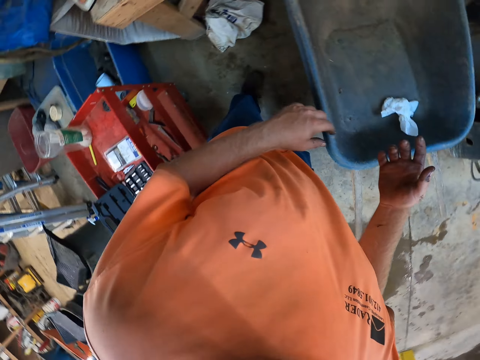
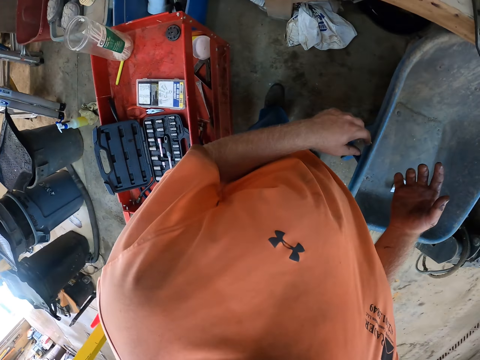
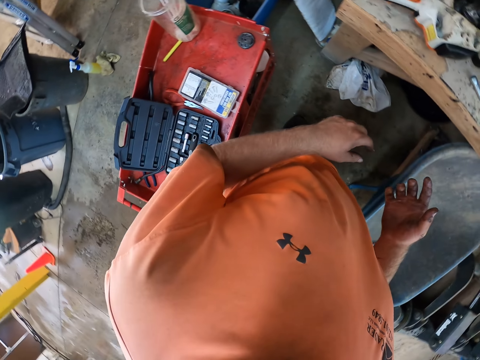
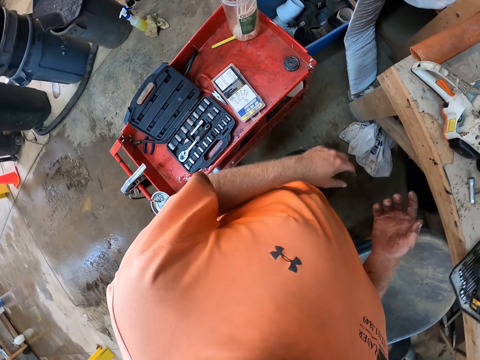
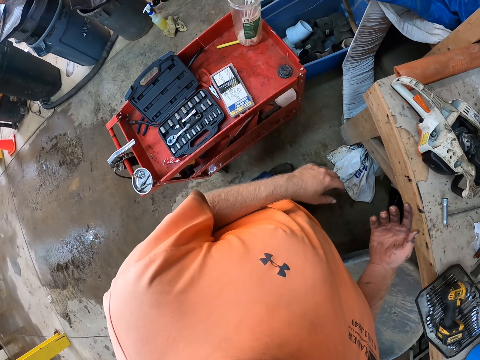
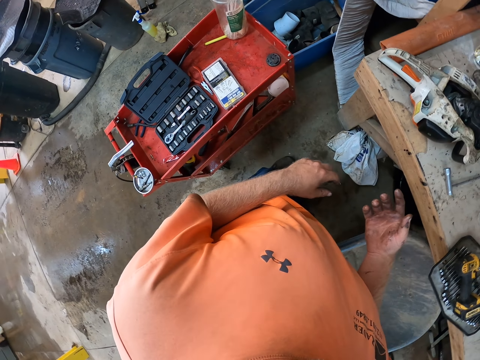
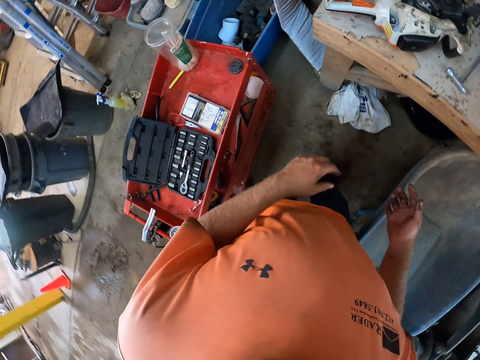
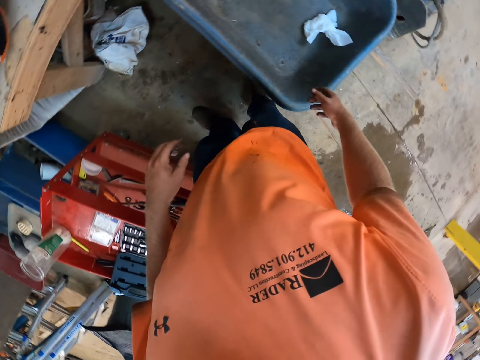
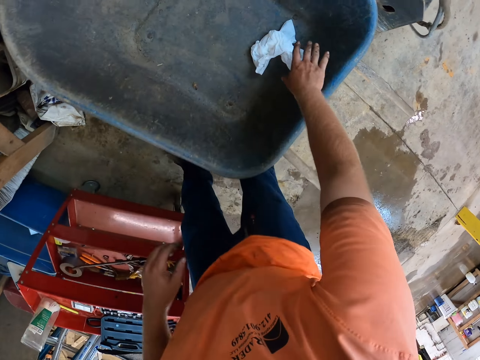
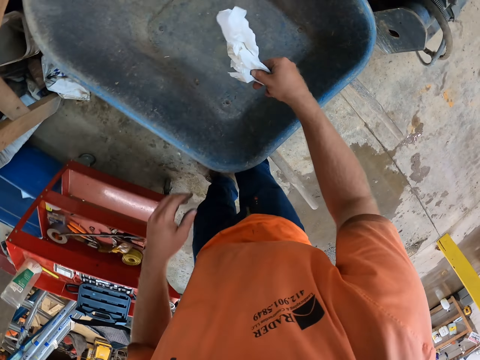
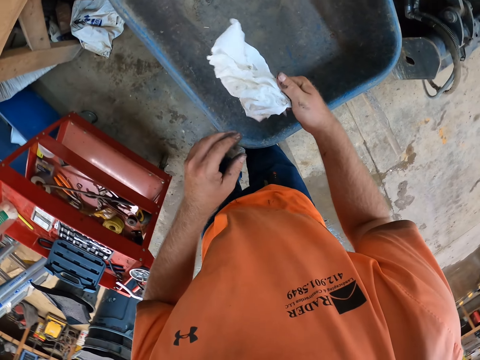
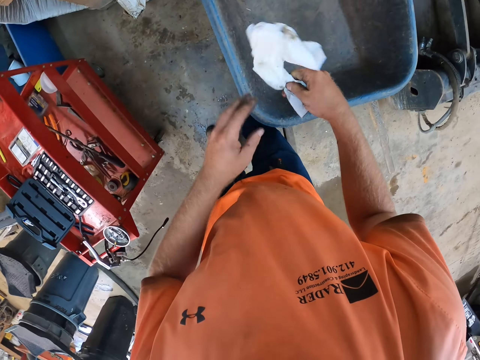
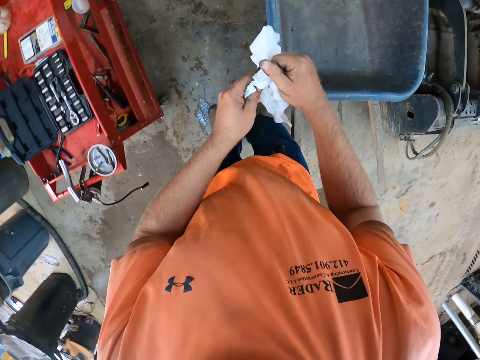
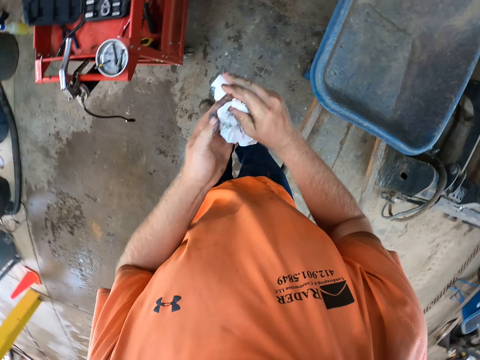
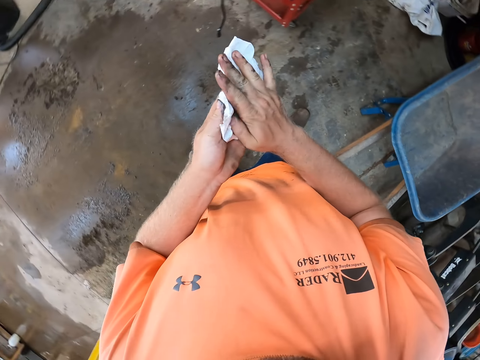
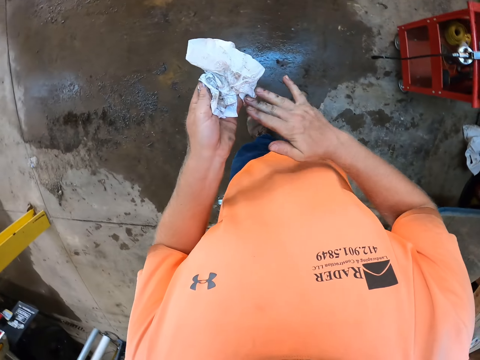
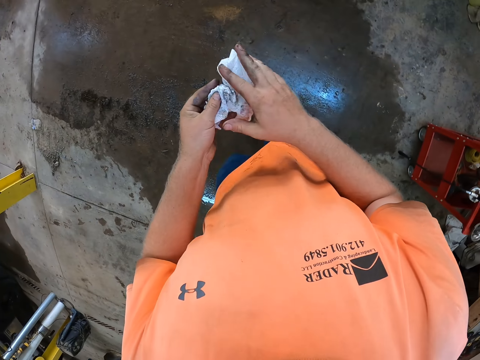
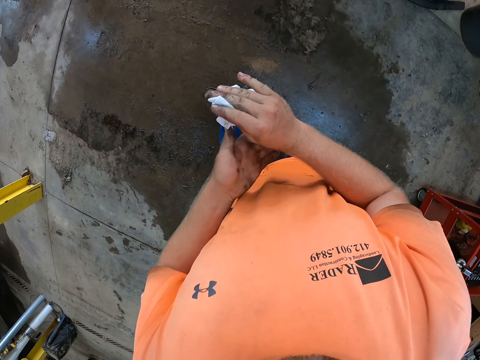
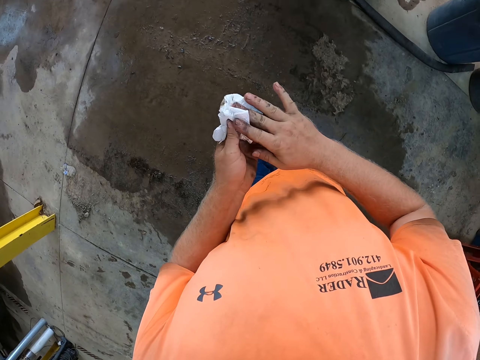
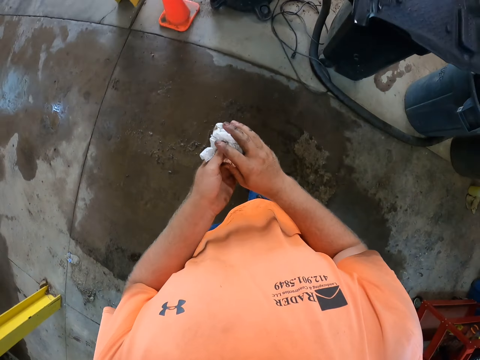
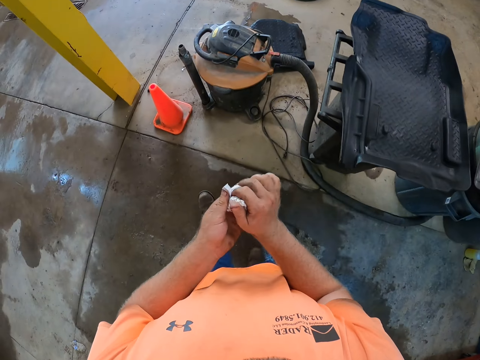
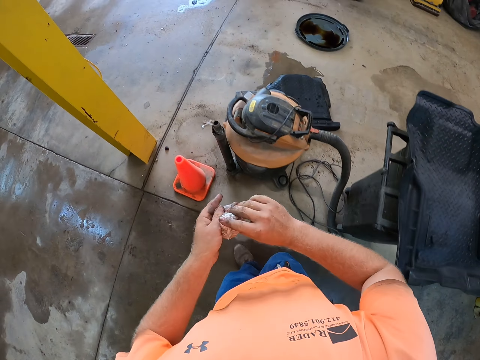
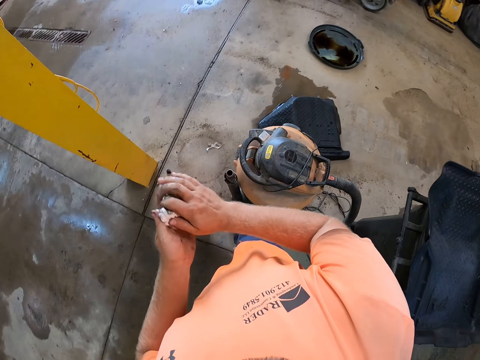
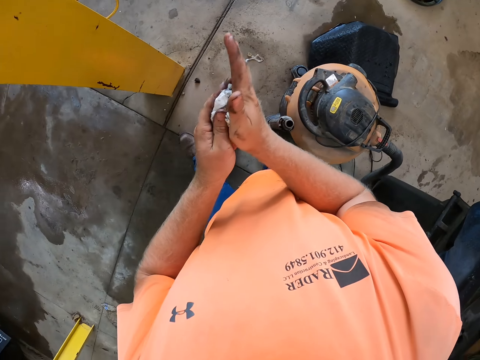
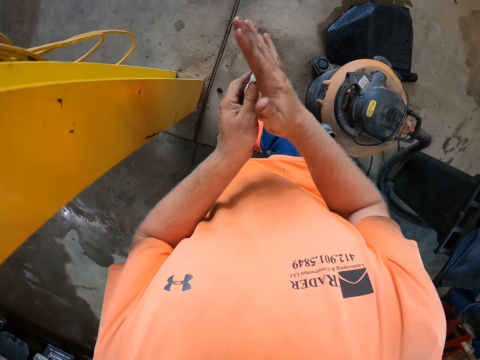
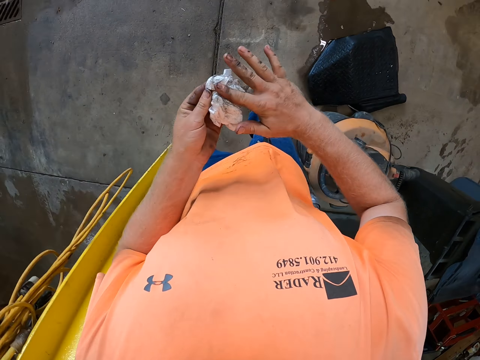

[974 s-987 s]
The camera wearer looks around. He picks a paper towel from a wheelbarrow with his right hand. He wipes both hands on the paper towel.

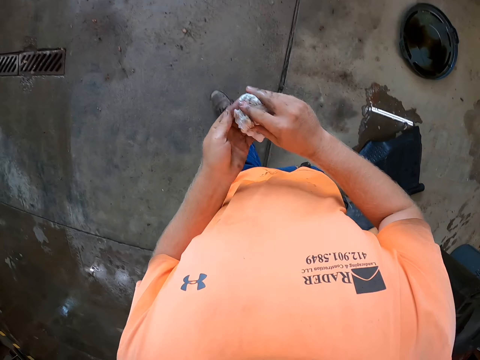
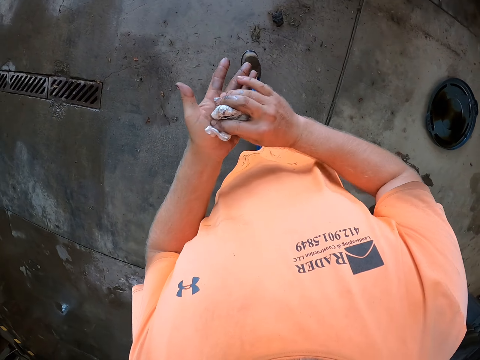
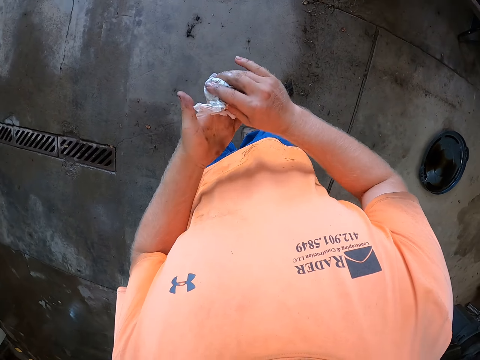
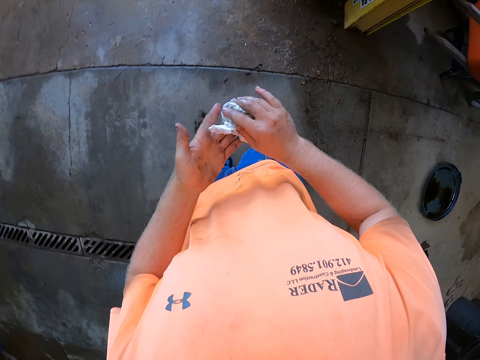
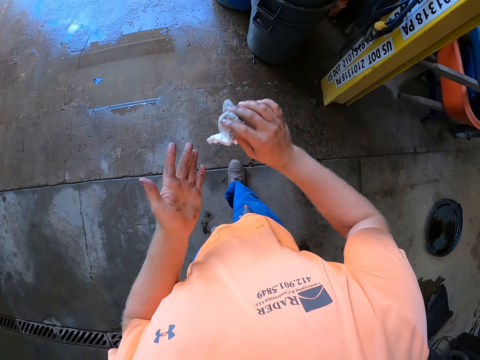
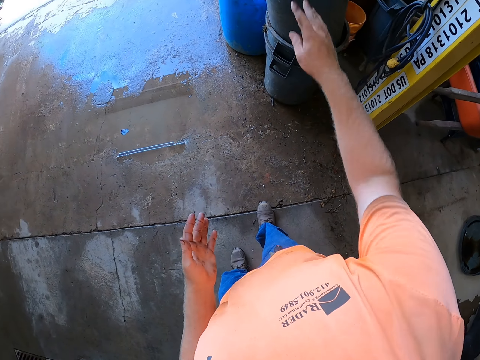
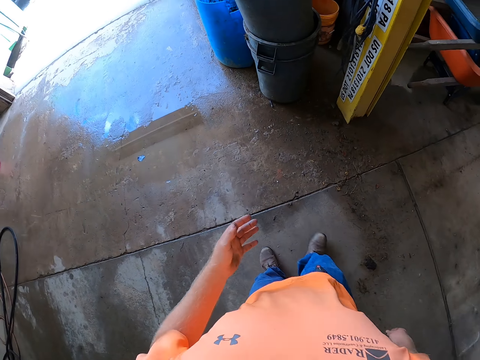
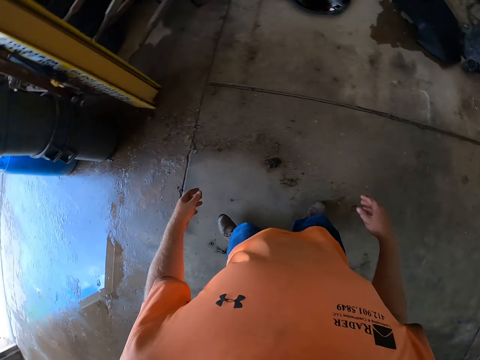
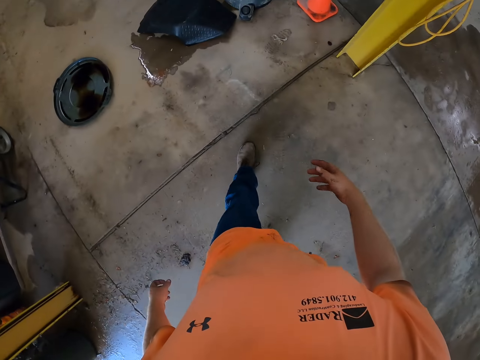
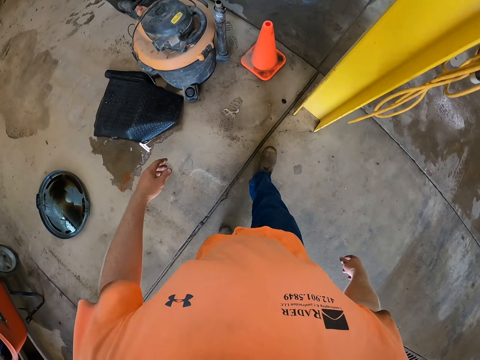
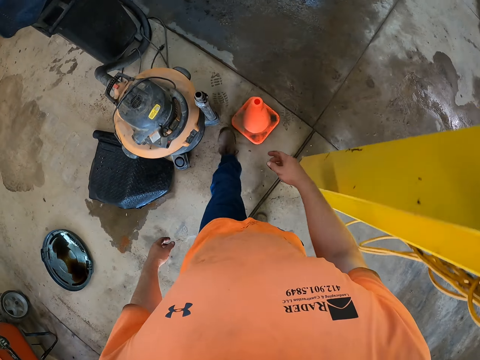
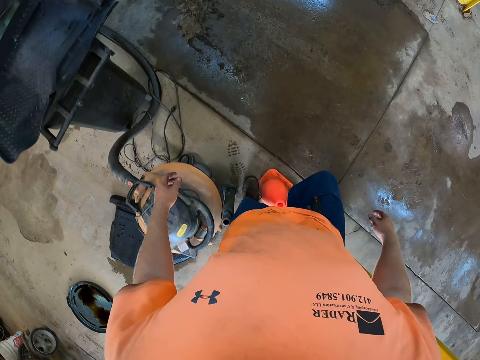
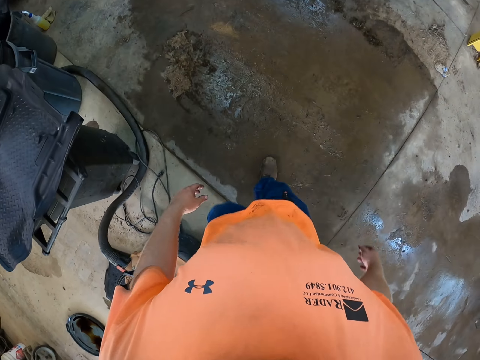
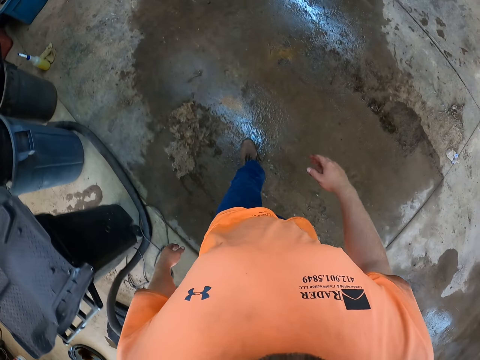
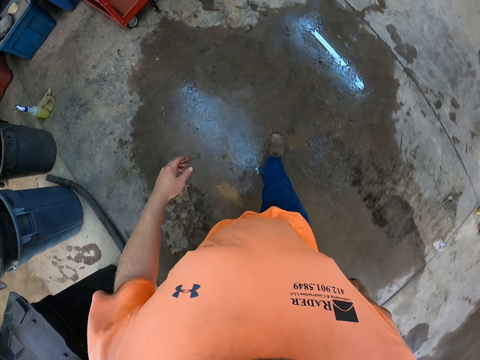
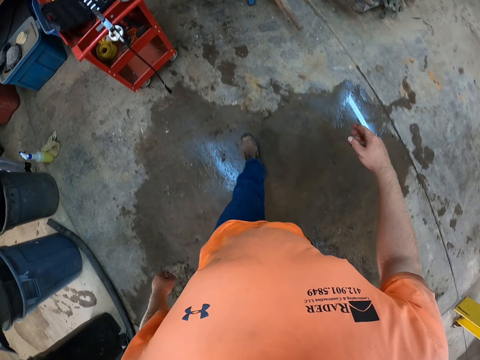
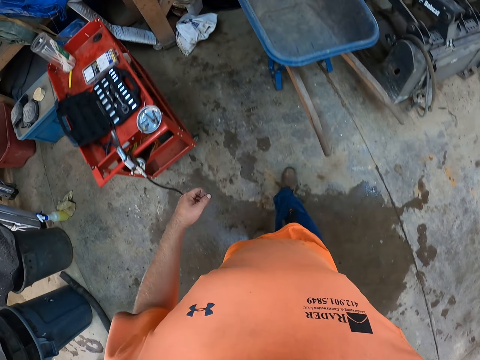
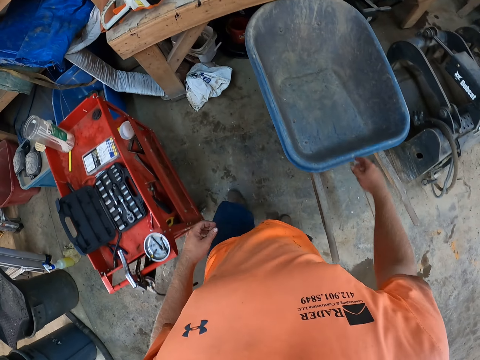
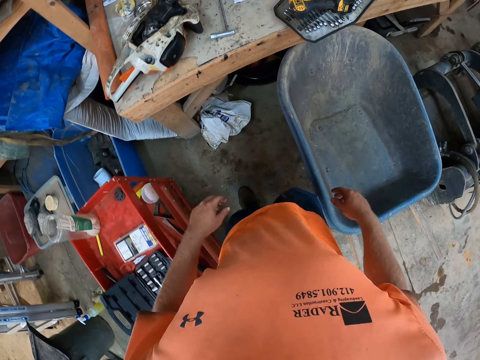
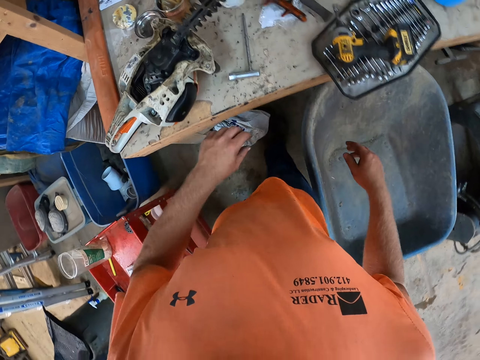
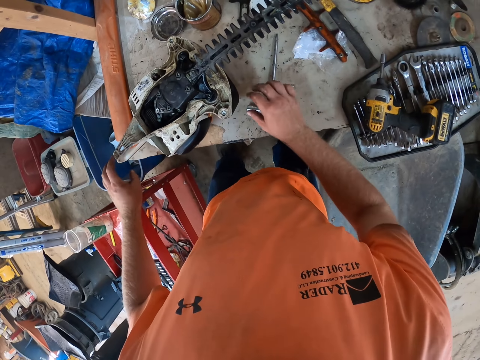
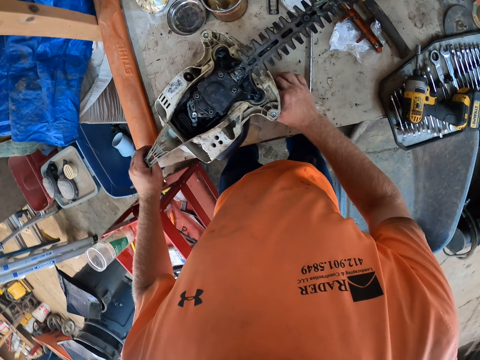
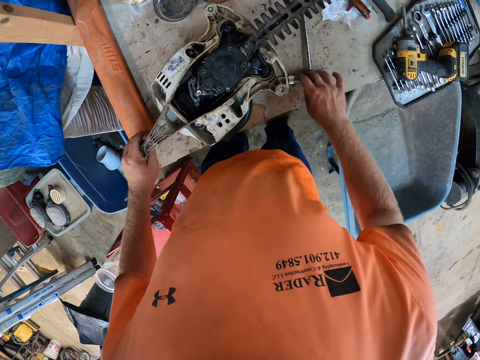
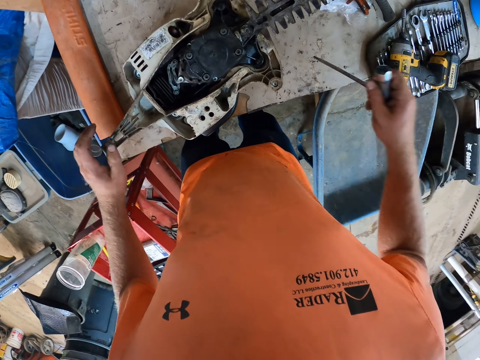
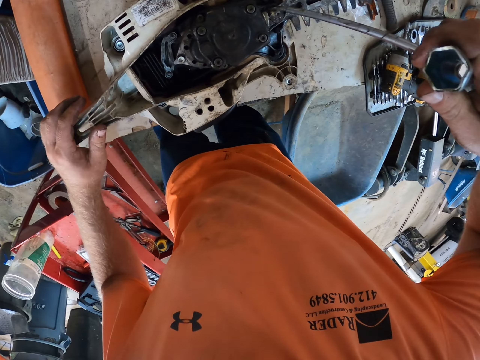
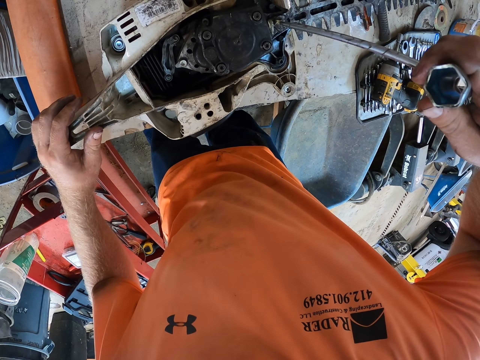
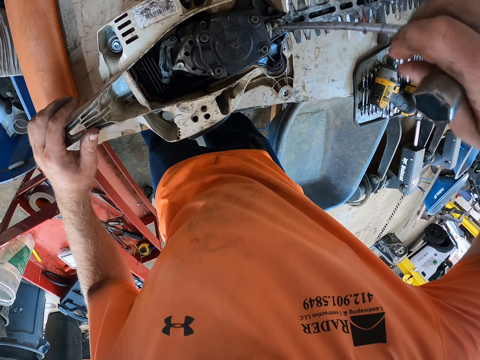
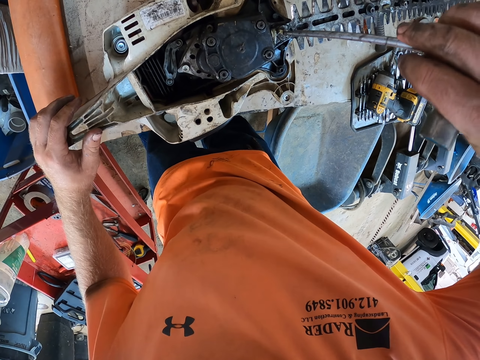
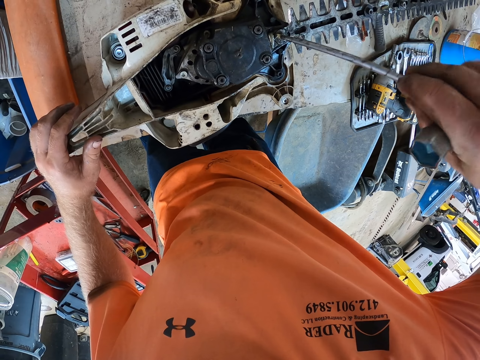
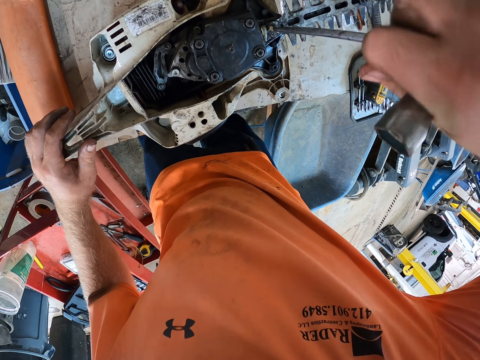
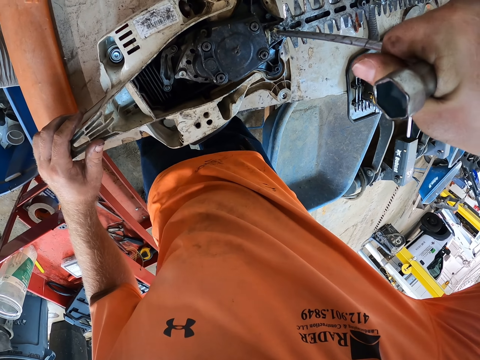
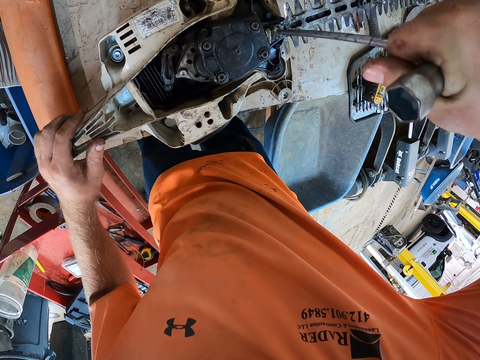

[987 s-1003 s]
The camera wearer throws the paper towel in a bucket with his right hand. He adjusts the hedge trimmer on the table with both hands. He picks the t-wrench from the table with his right hand. He places the t-wrench on a bolt with his right hand. He tightens the bolt on the hedge trimmer lid with the t-wrench in his right hand.
